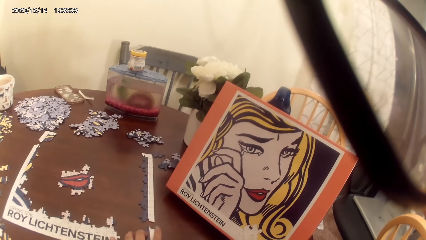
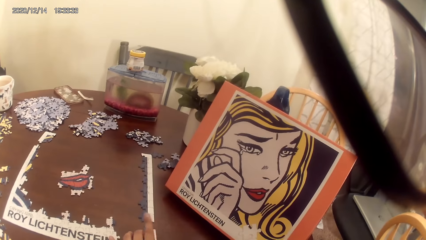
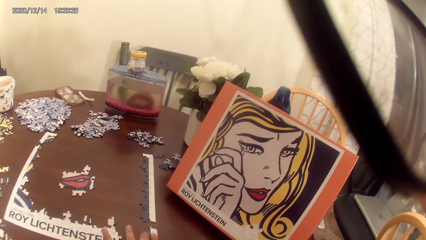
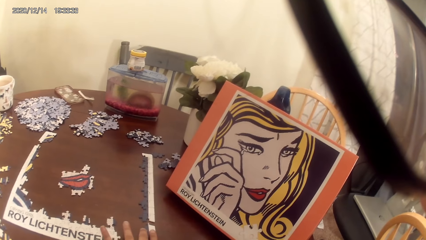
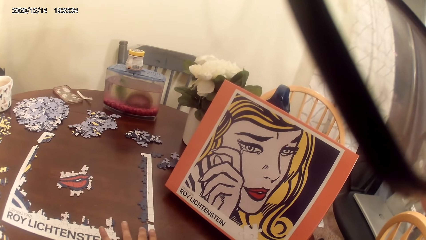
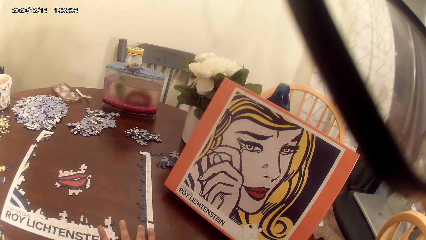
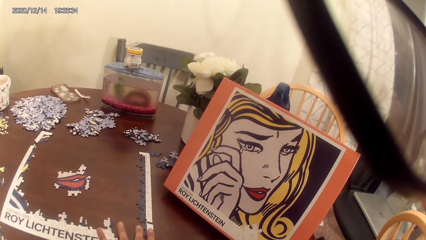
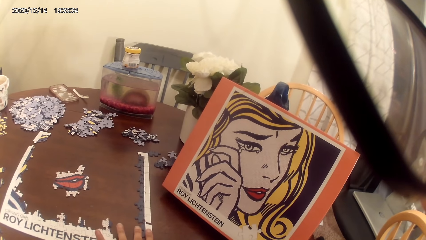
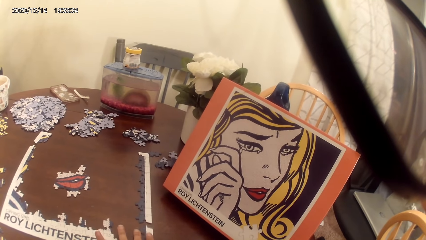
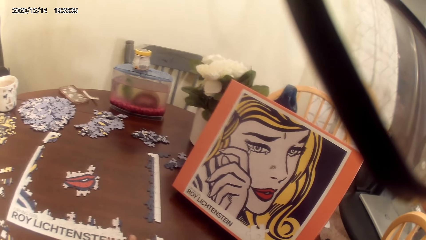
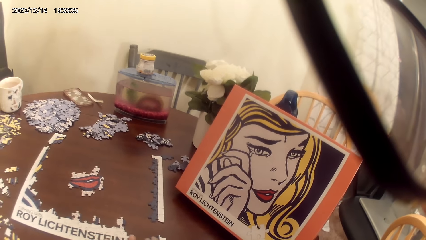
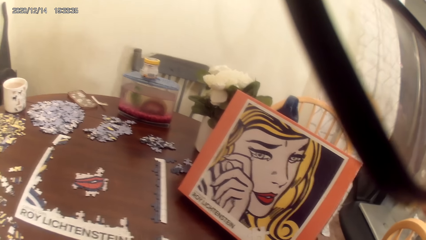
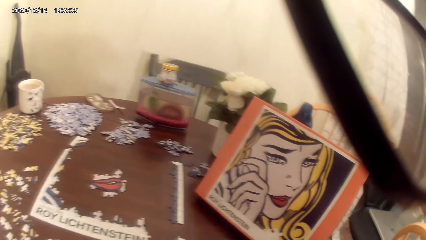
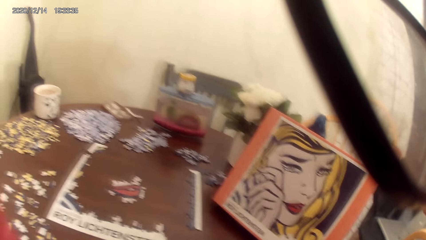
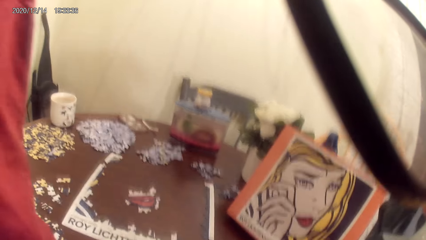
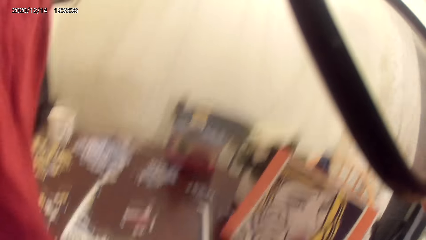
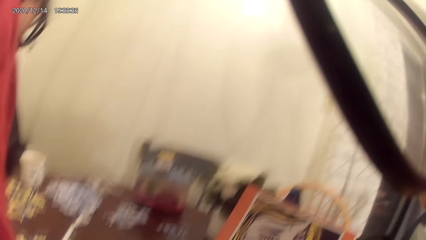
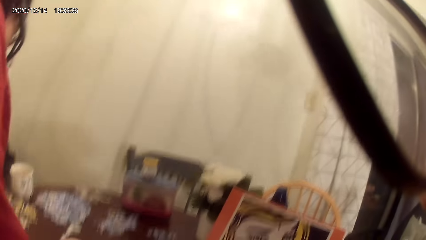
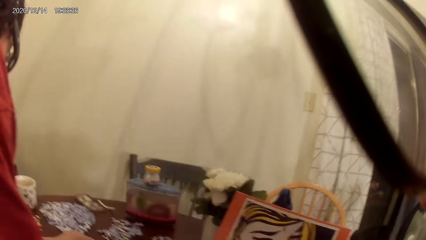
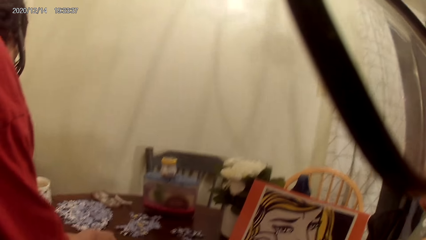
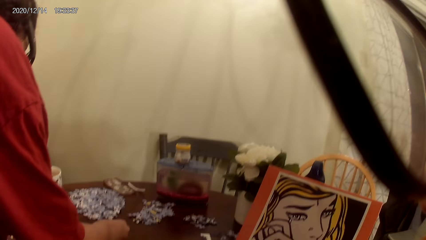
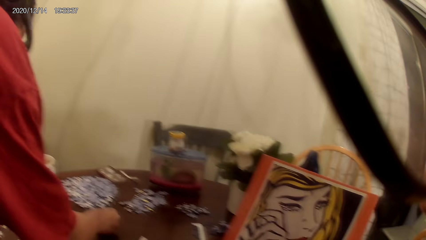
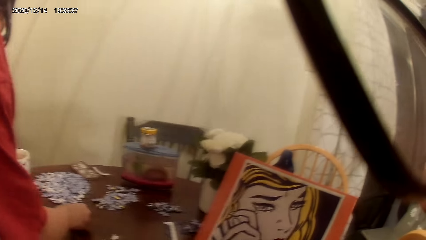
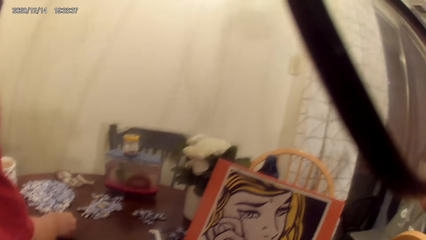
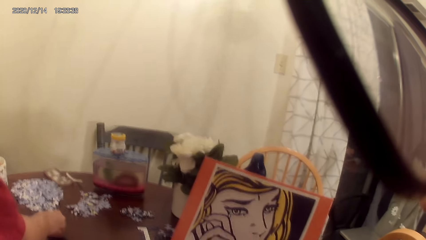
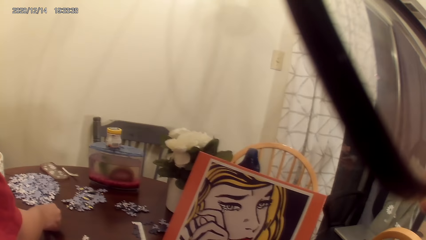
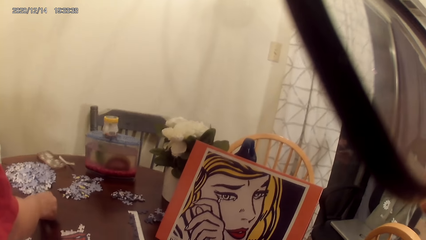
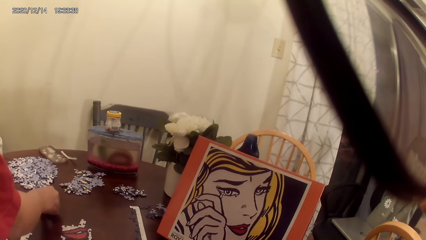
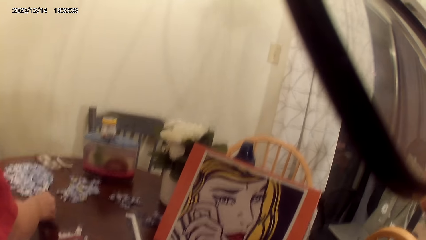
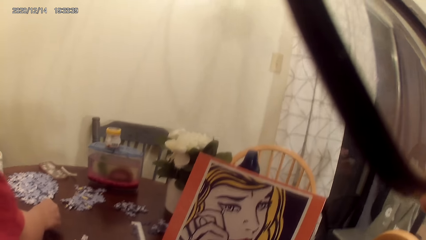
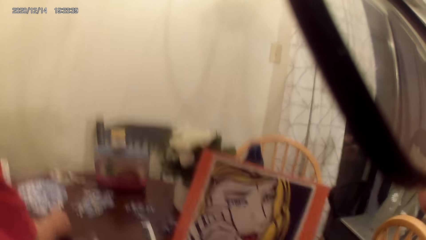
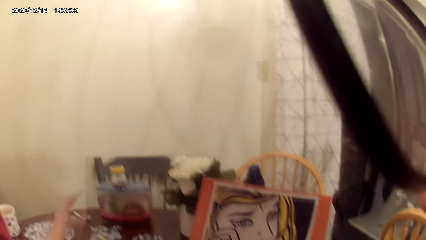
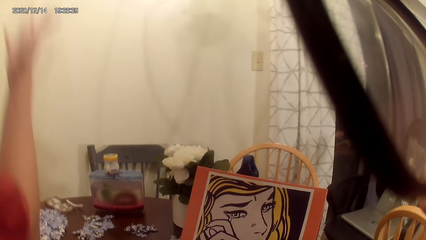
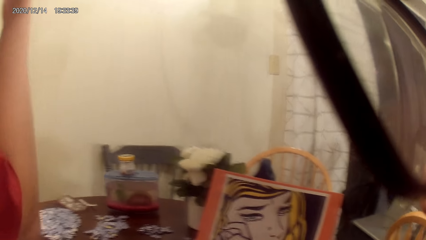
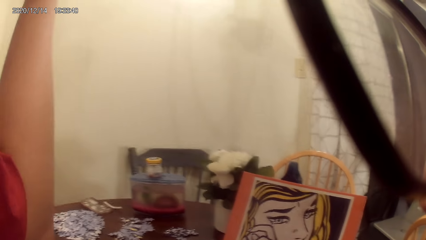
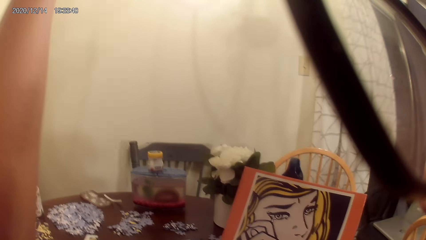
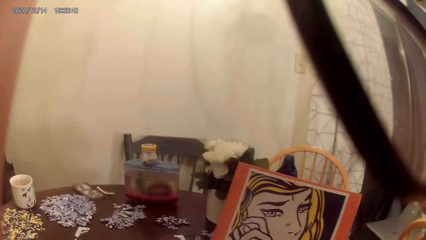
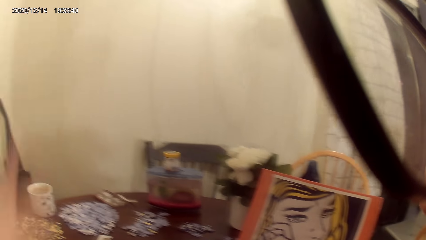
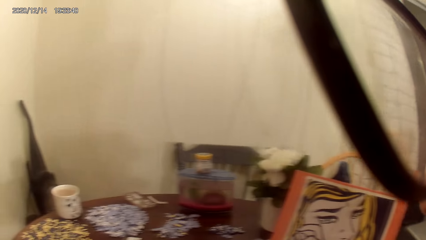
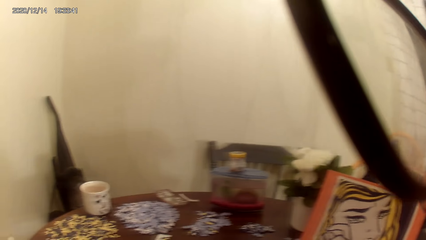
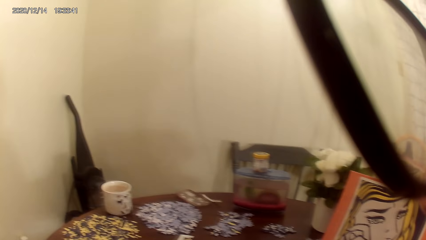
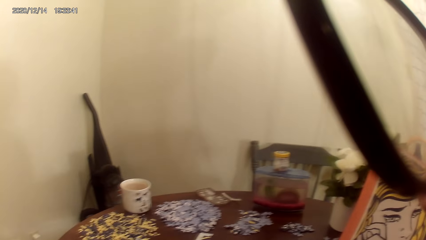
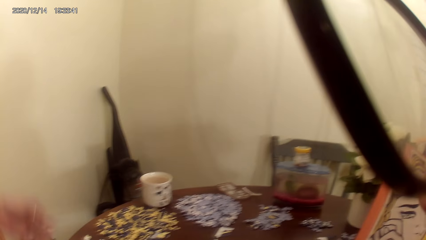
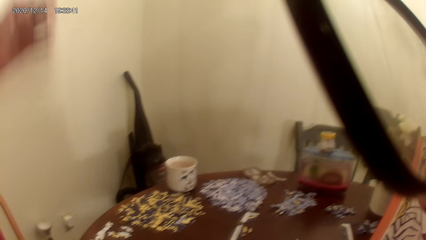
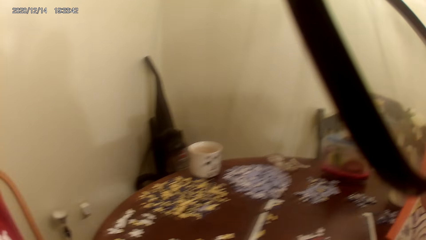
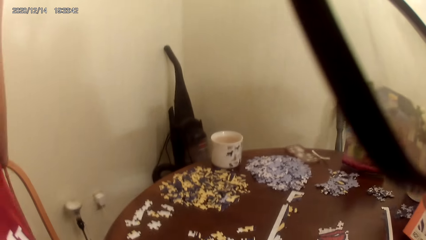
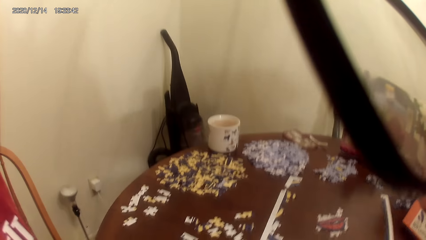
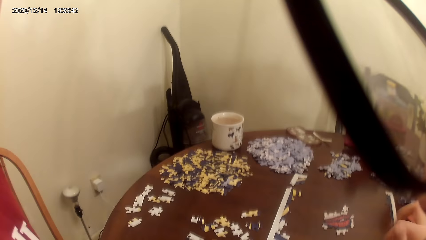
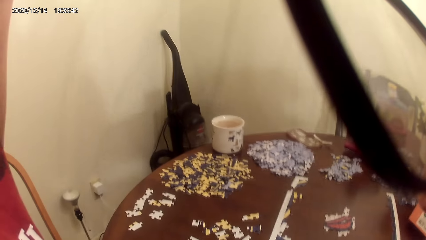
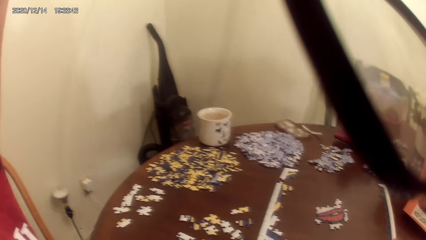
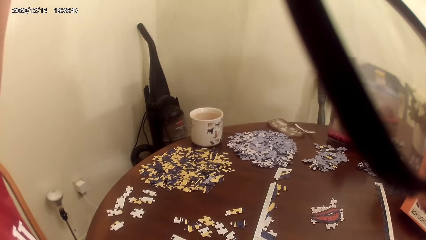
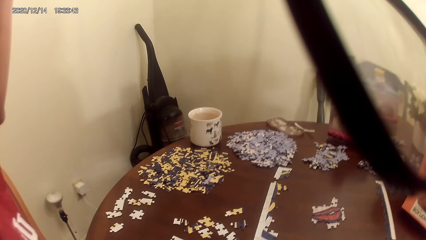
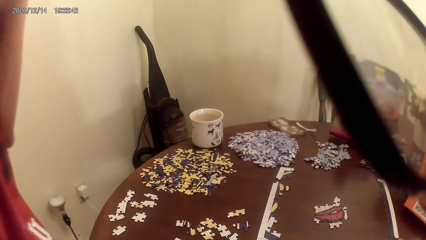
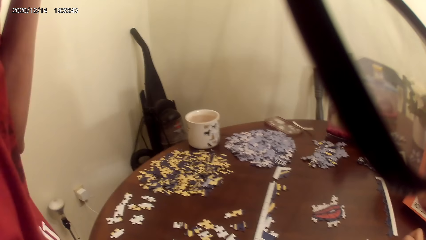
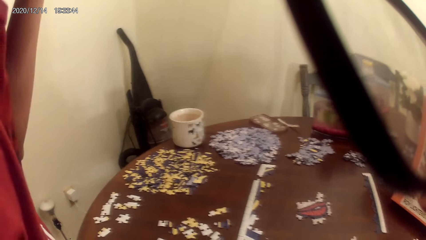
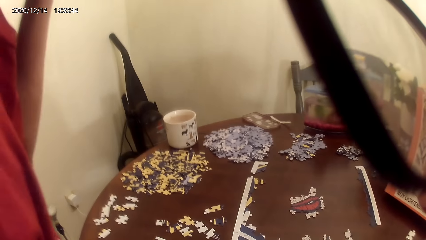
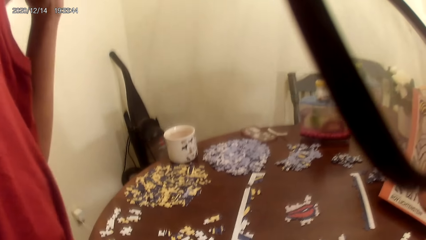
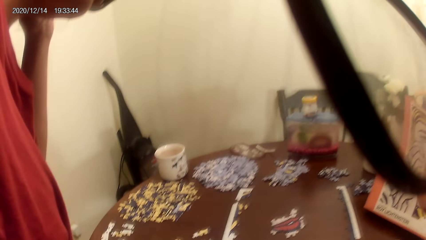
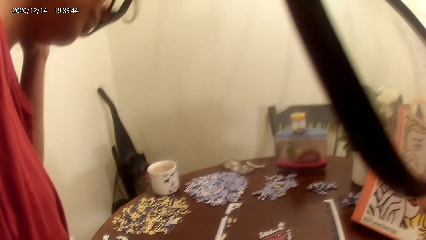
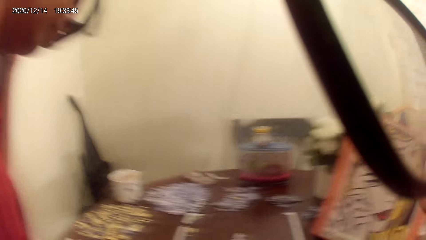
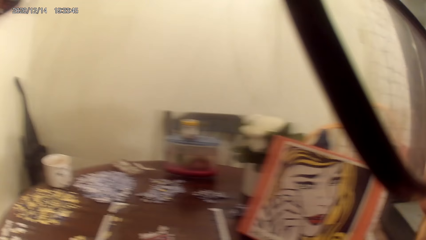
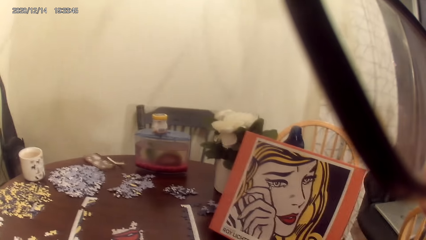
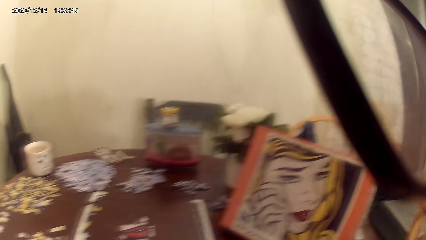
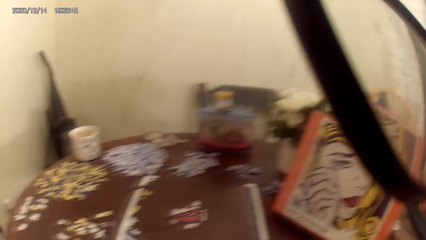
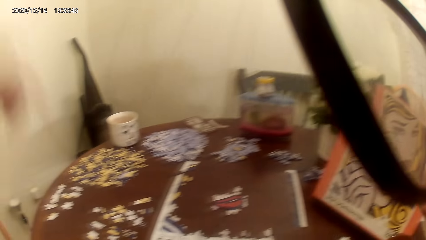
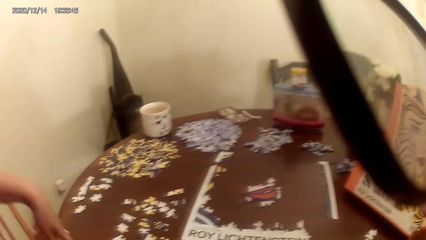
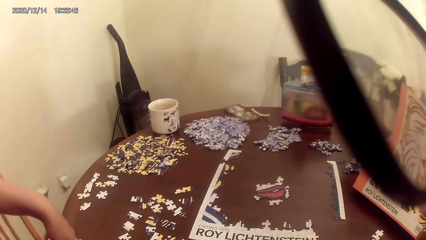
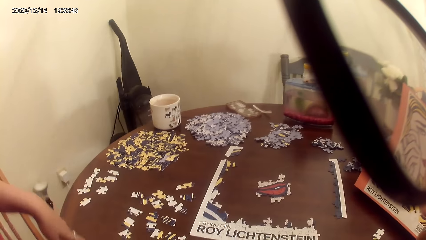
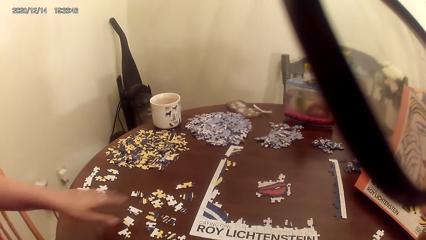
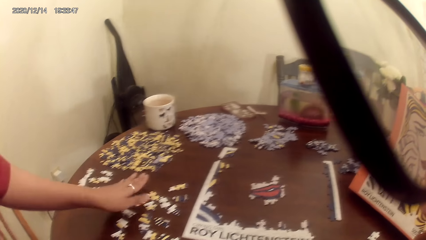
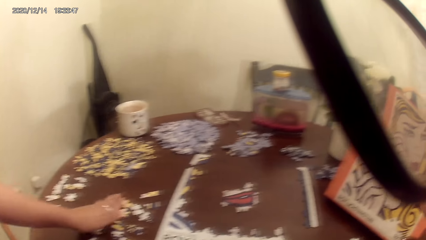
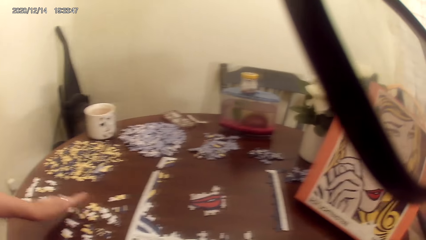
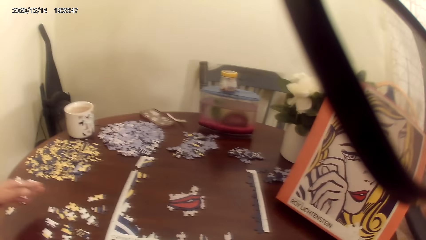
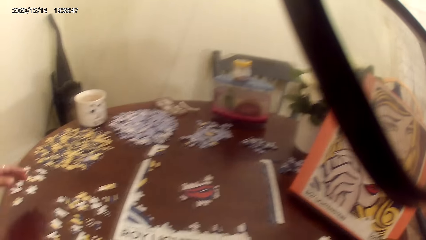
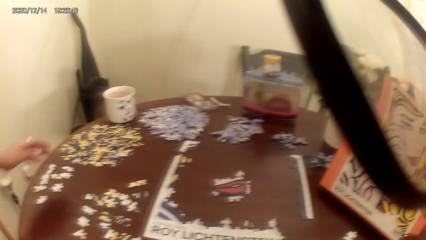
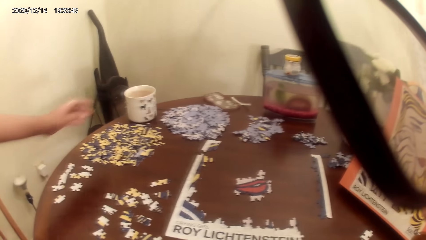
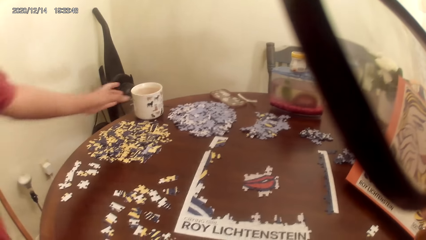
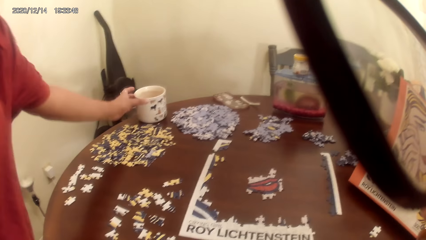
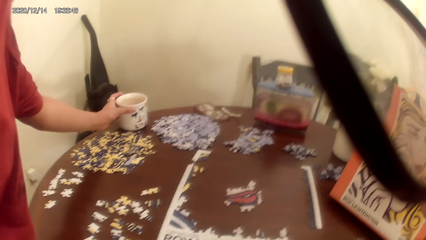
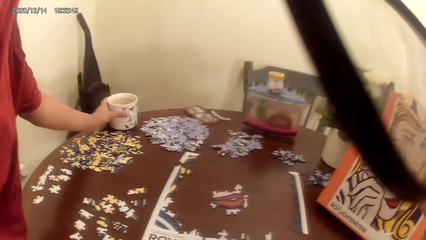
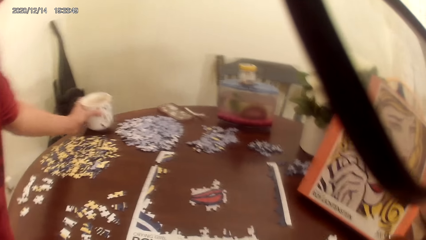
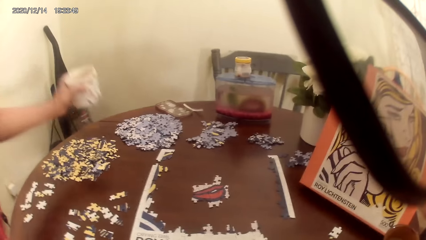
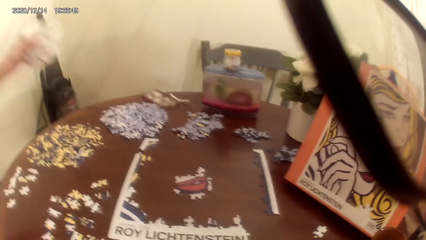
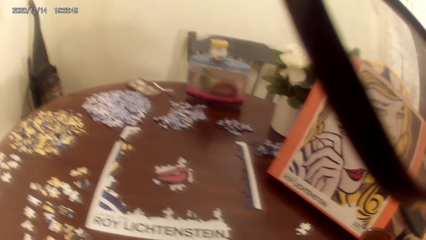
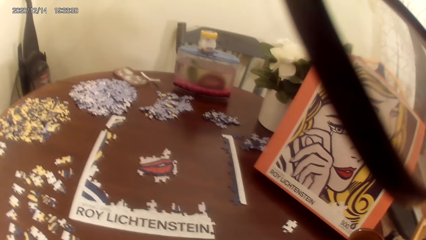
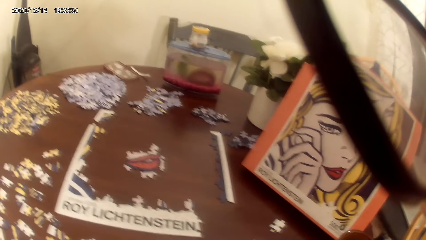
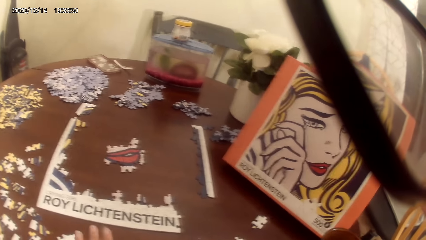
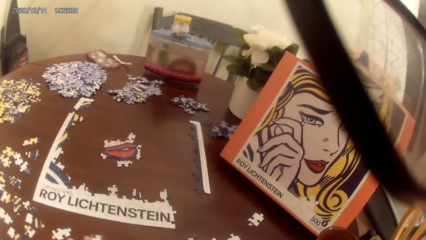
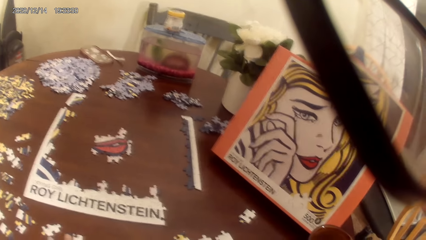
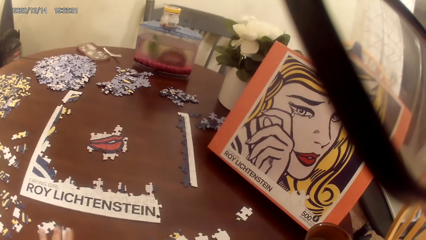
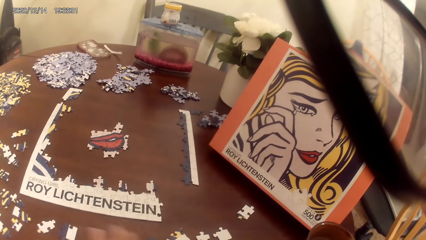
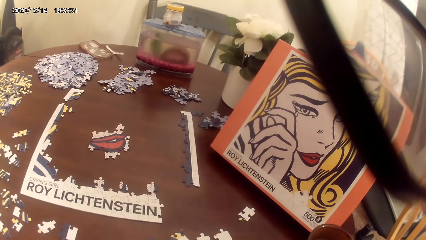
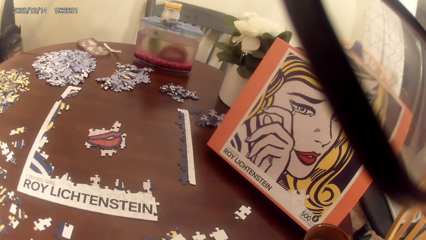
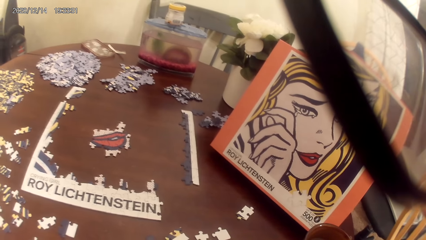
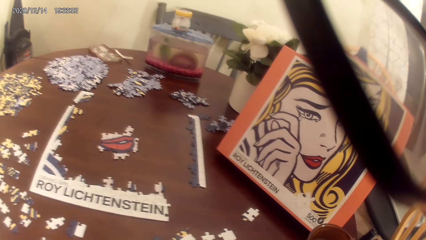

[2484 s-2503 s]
The camera wearer plays a puzzle game. They converse with a woman. The woman raises a hand. She picks up the cup or mug on top of the table. She drinks tea from the mug.
